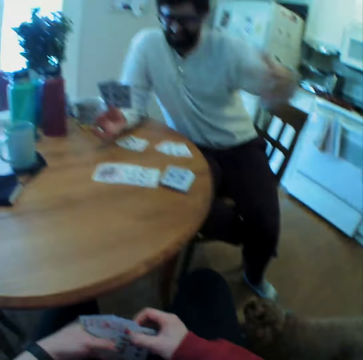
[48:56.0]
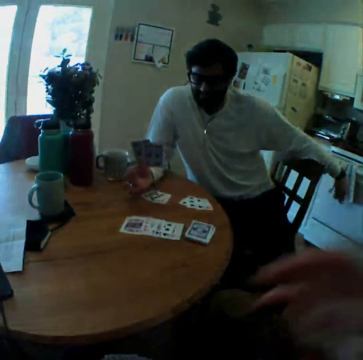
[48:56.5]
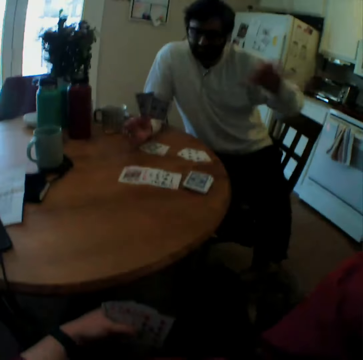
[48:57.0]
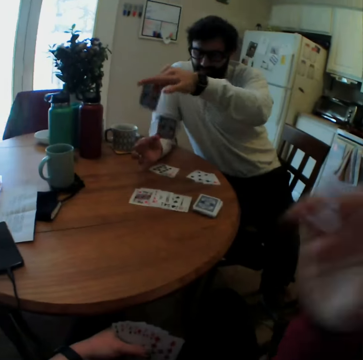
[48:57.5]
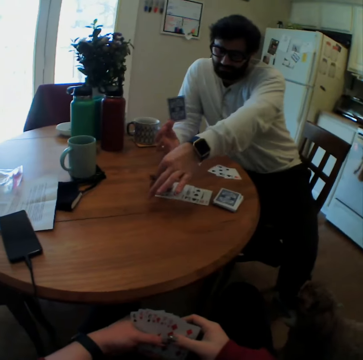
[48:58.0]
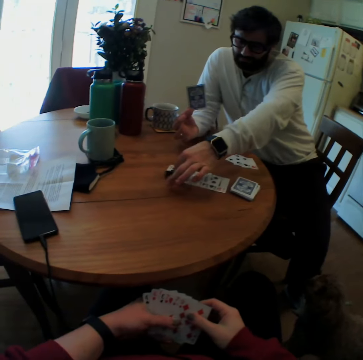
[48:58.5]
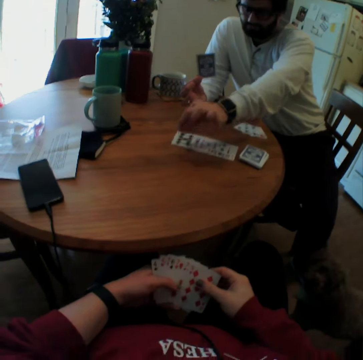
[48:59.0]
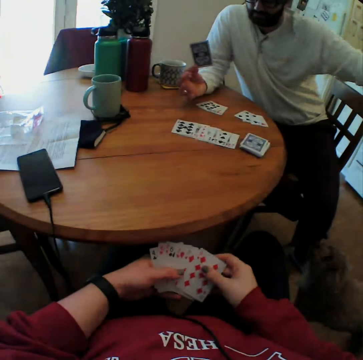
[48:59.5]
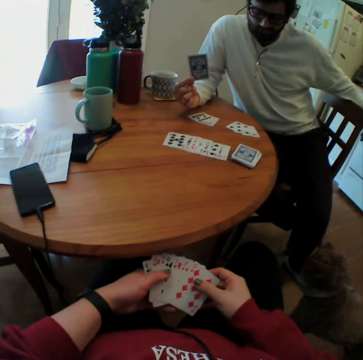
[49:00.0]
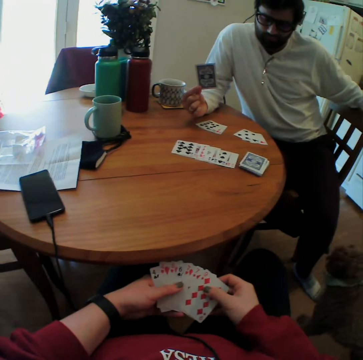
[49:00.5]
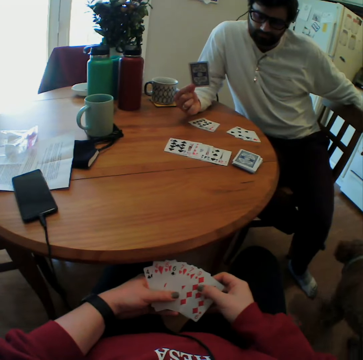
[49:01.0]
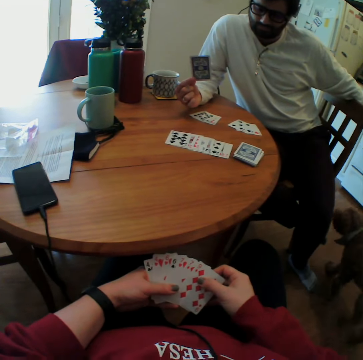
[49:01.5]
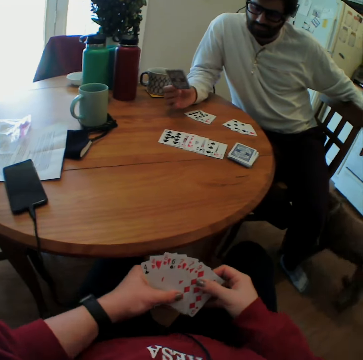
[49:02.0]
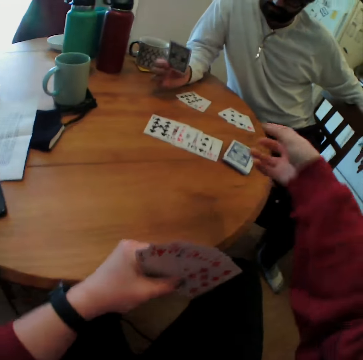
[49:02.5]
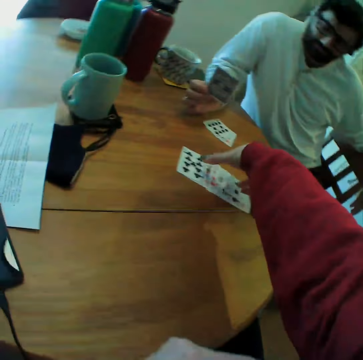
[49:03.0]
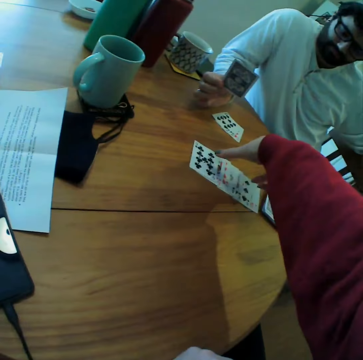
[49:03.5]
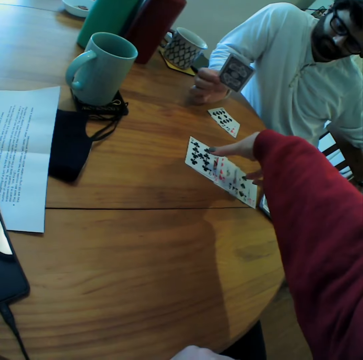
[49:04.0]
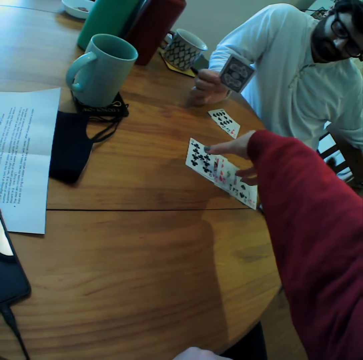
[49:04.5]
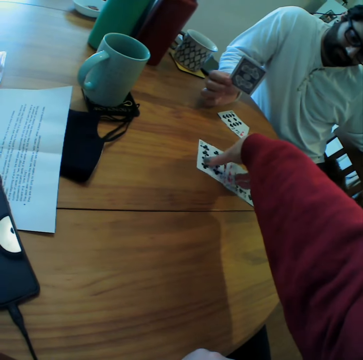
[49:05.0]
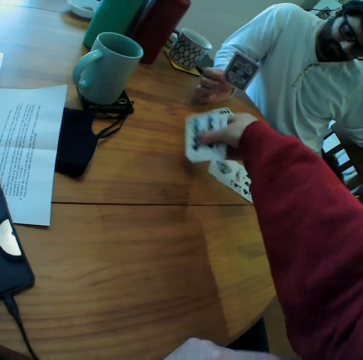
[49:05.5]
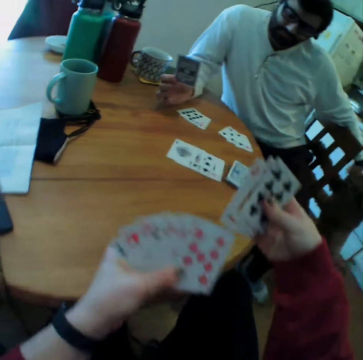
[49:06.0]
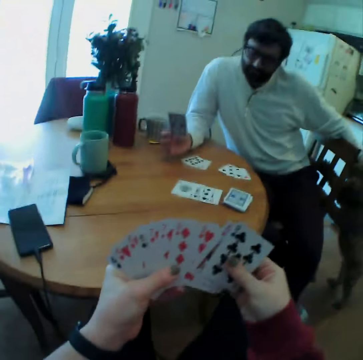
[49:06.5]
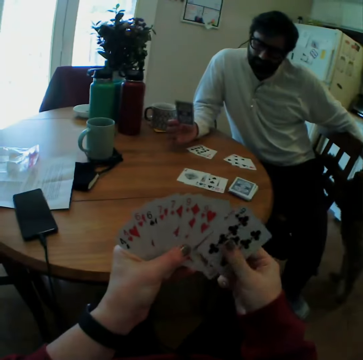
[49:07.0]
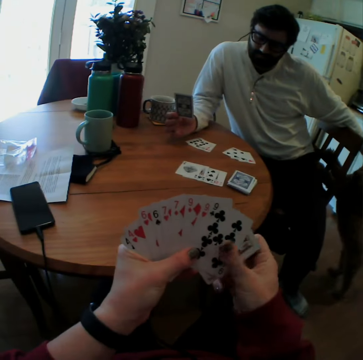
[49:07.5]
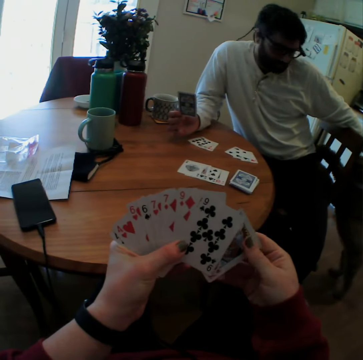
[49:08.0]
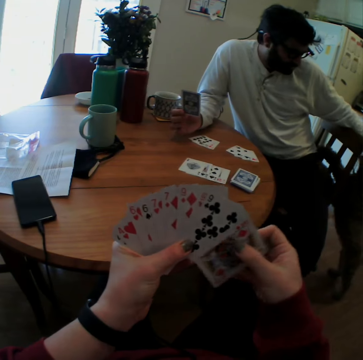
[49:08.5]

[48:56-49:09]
The man plays and puts the card on the table. The camera wearer picks the cards.

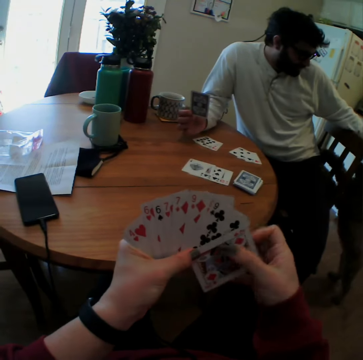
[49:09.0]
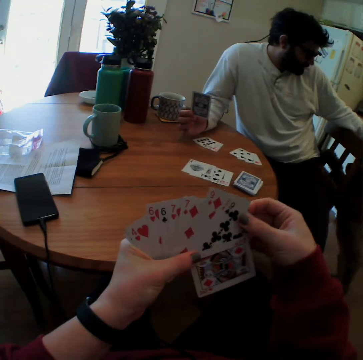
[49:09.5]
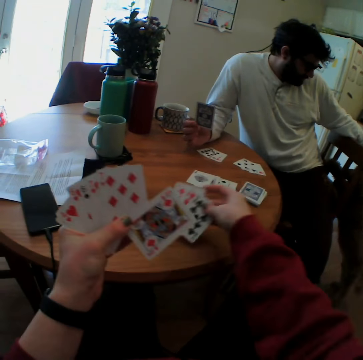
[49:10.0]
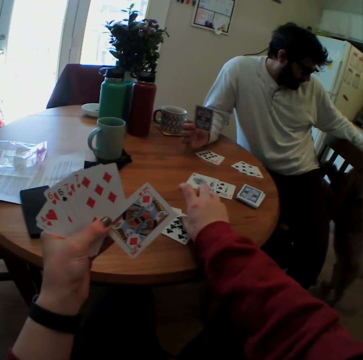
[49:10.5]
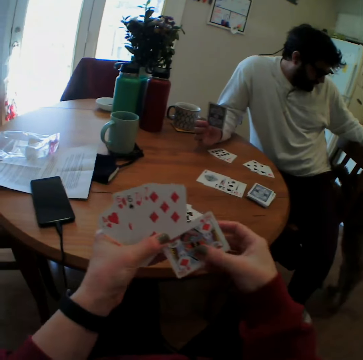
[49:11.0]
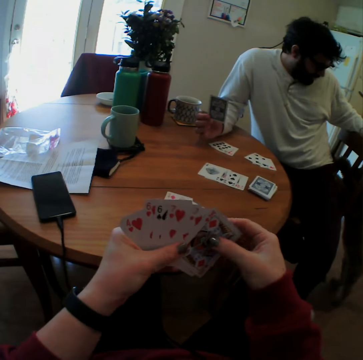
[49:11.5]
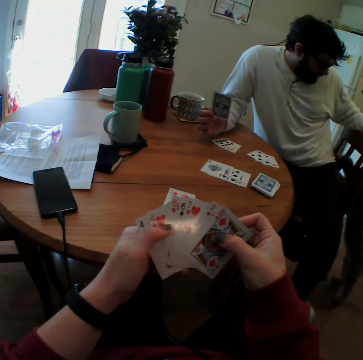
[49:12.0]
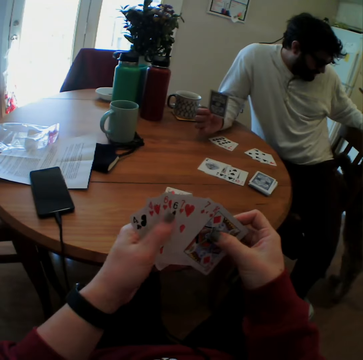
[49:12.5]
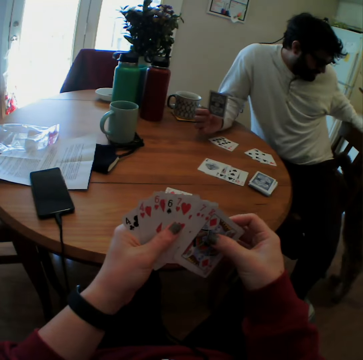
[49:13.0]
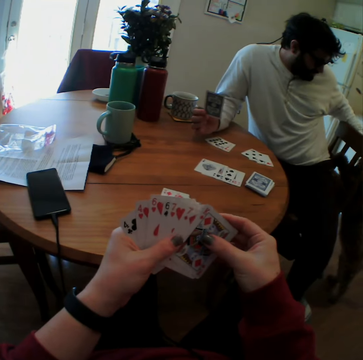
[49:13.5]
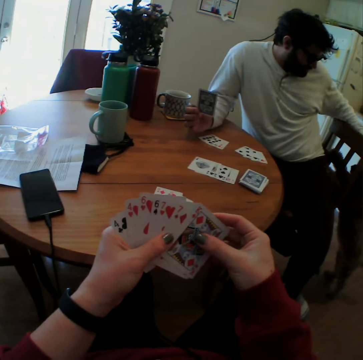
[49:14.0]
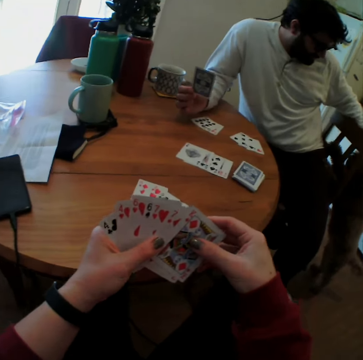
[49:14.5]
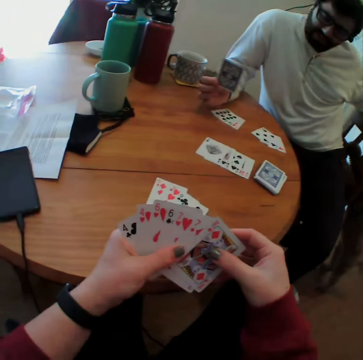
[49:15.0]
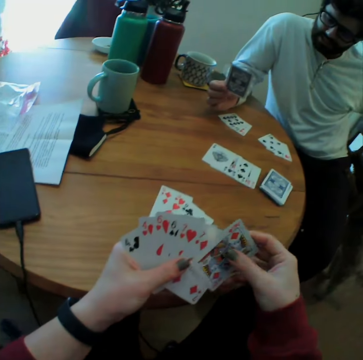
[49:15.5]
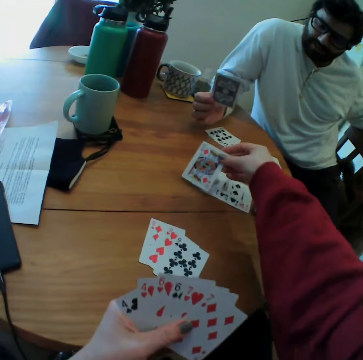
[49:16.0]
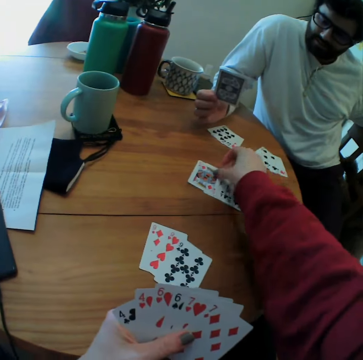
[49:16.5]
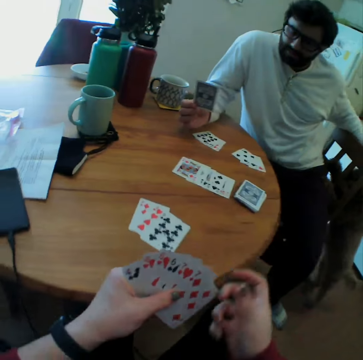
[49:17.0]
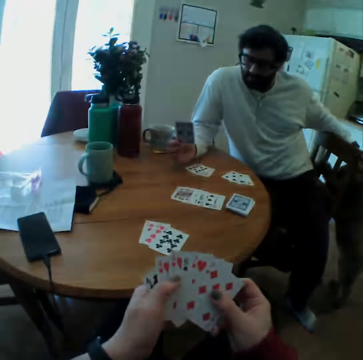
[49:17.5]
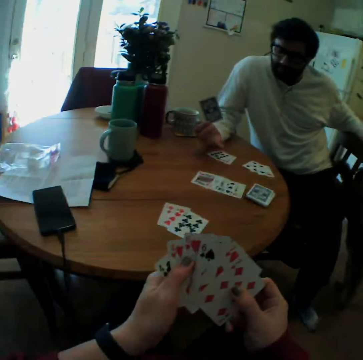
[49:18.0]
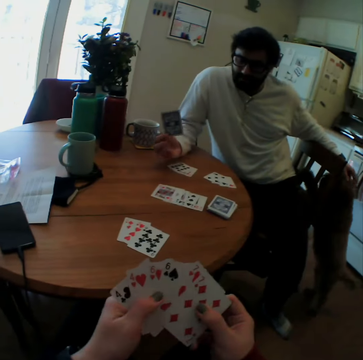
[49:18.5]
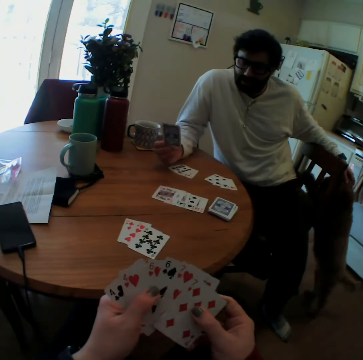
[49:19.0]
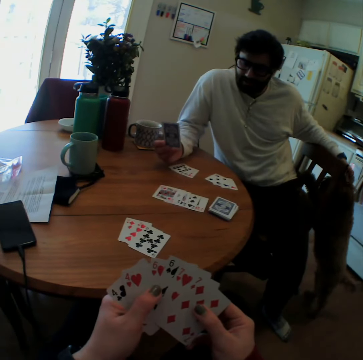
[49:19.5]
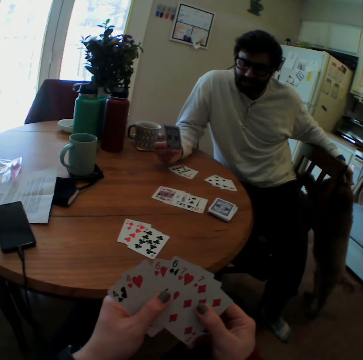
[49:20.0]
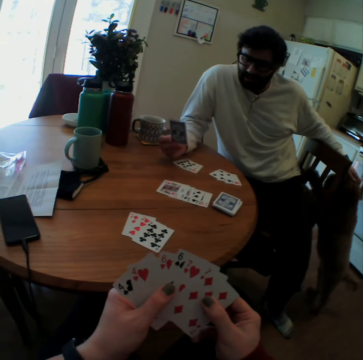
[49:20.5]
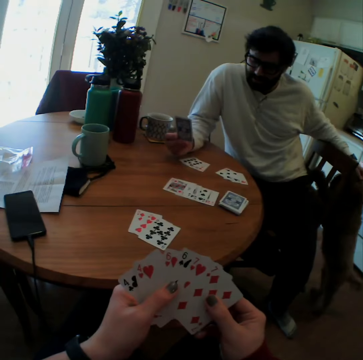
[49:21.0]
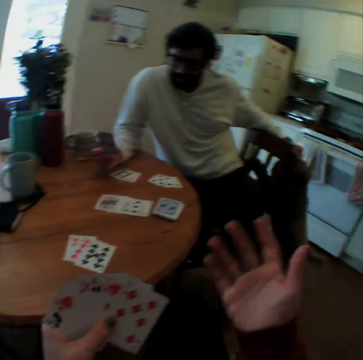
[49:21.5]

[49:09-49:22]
The camera wearer puts the cards on the table. They play. A person scratches the dog's head.

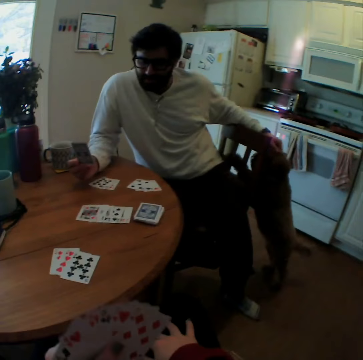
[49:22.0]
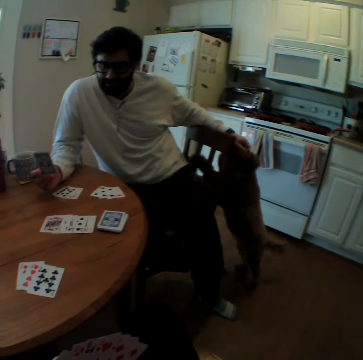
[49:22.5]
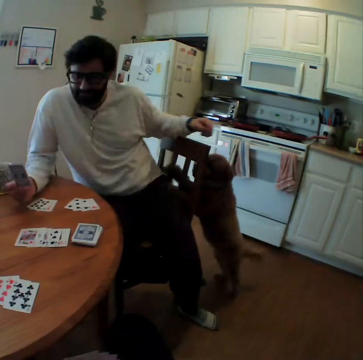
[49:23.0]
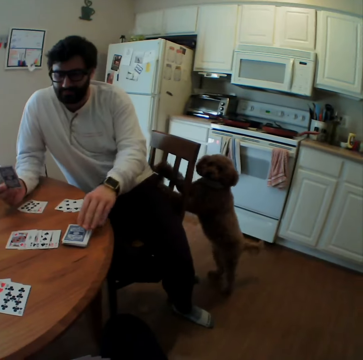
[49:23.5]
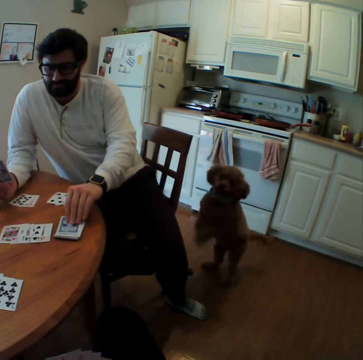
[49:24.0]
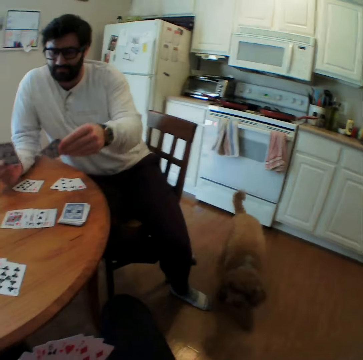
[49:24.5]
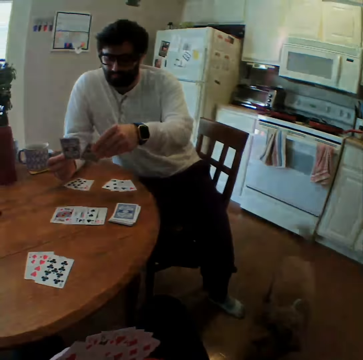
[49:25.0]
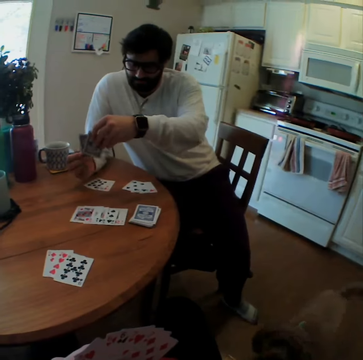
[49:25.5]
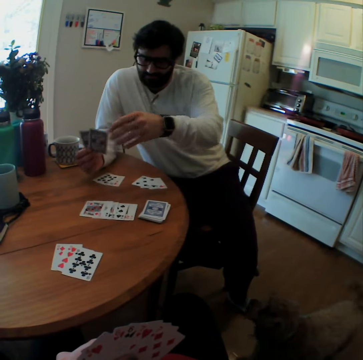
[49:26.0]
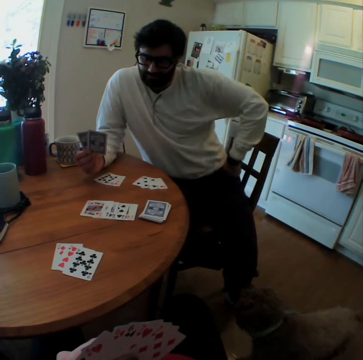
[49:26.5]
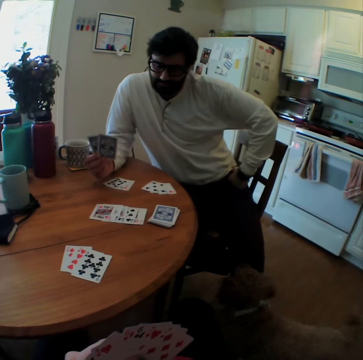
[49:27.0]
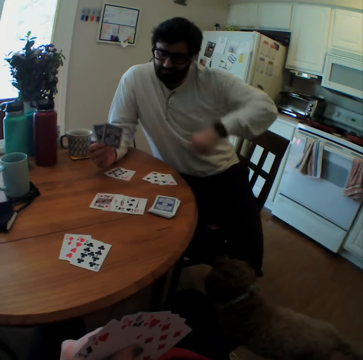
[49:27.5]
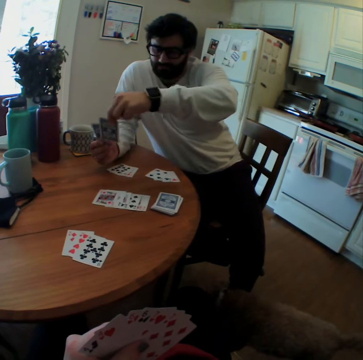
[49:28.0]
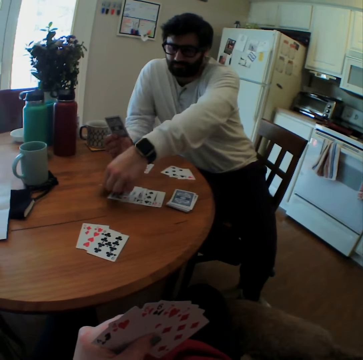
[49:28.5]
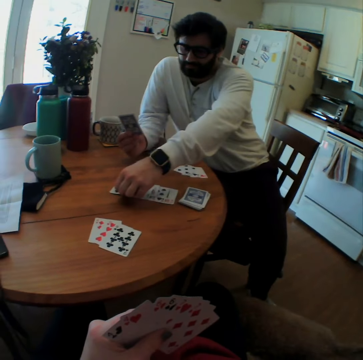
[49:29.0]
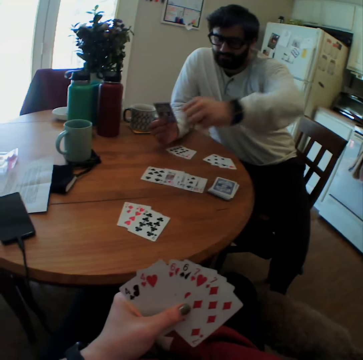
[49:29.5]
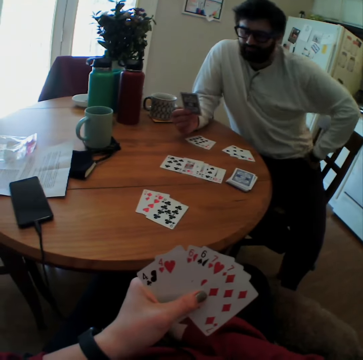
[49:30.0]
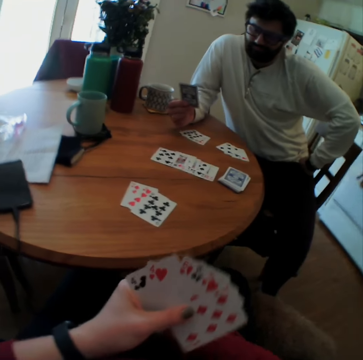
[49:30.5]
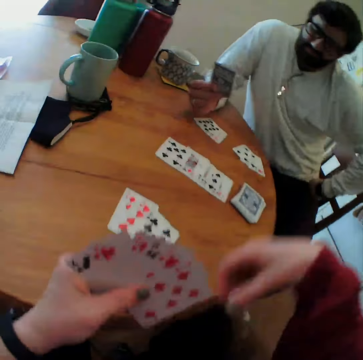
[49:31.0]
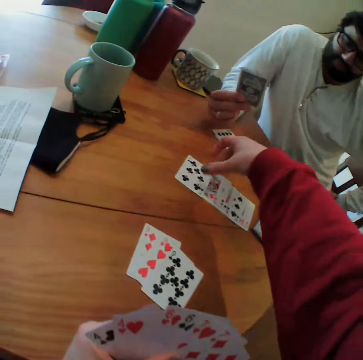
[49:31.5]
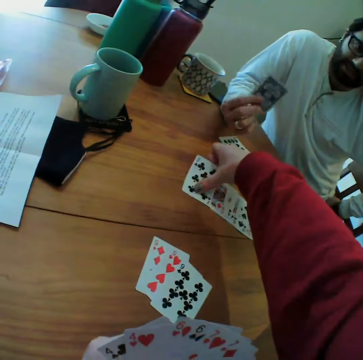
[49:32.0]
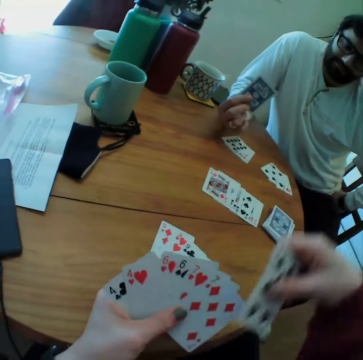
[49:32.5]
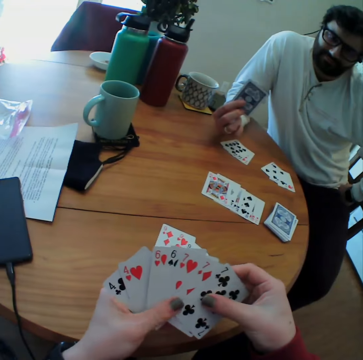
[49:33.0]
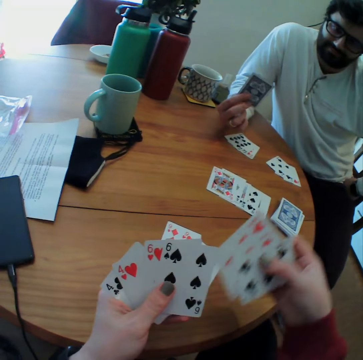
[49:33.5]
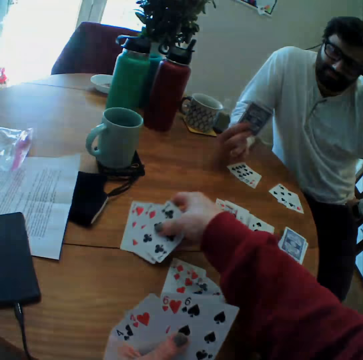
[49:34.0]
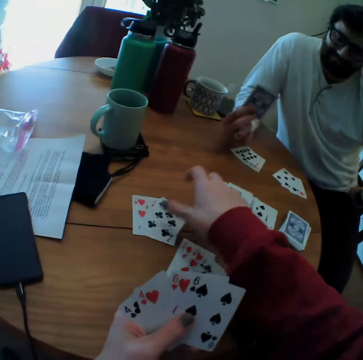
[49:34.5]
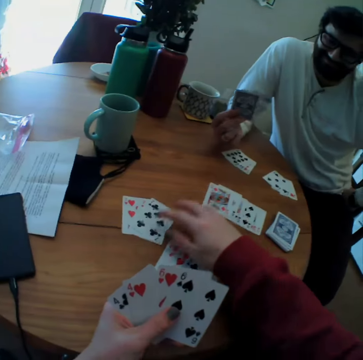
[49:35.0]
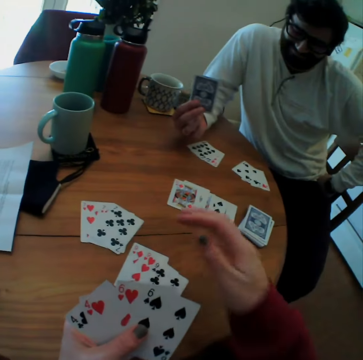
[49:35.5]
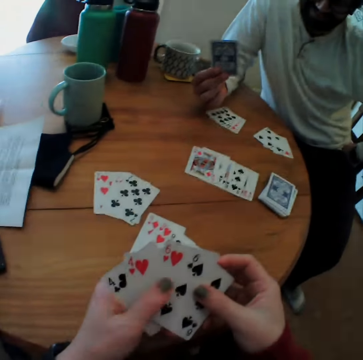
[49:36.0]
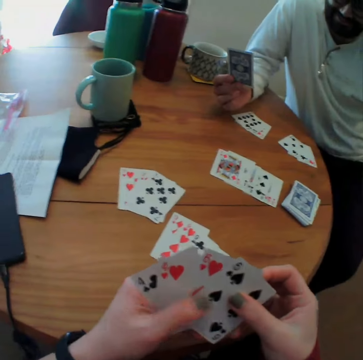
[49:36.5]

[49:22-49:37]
A man picks the card. The man plays and puts a cup on the table. The camera wearer picks the cards and puts the cards on the table.
